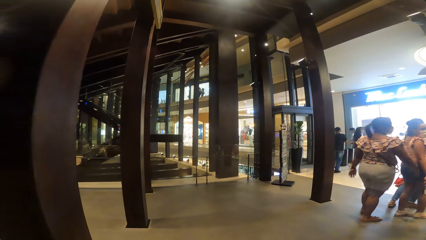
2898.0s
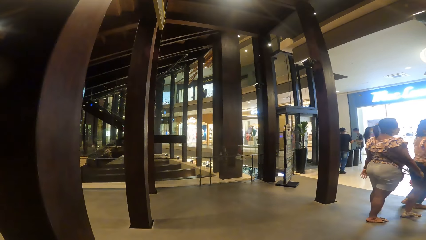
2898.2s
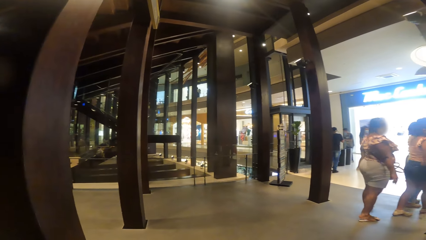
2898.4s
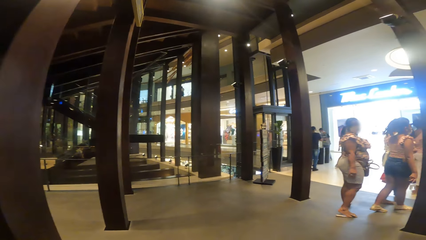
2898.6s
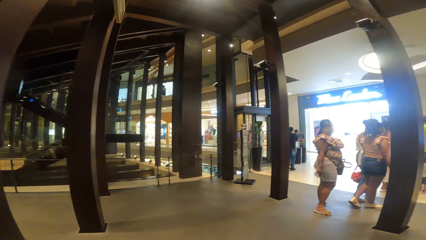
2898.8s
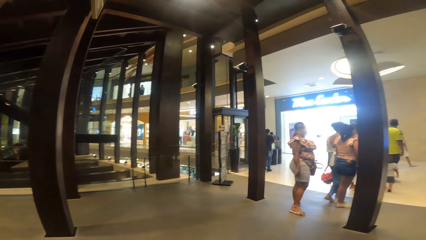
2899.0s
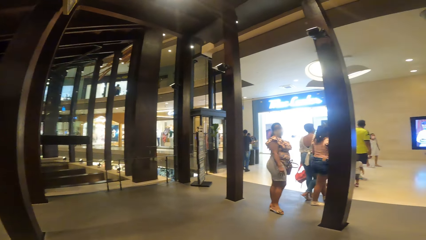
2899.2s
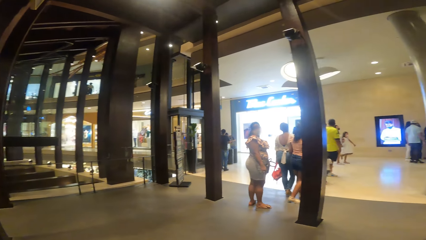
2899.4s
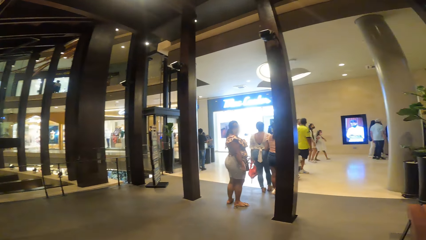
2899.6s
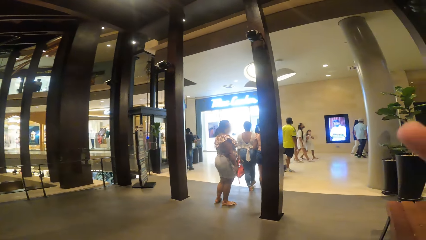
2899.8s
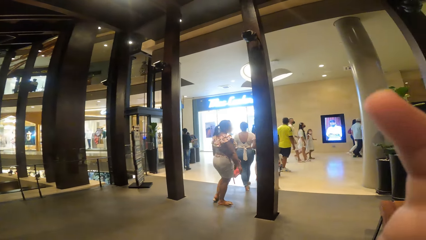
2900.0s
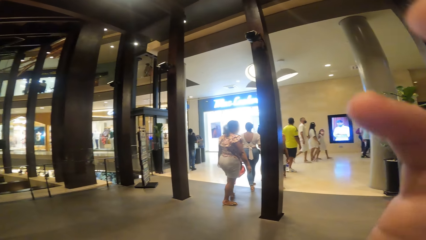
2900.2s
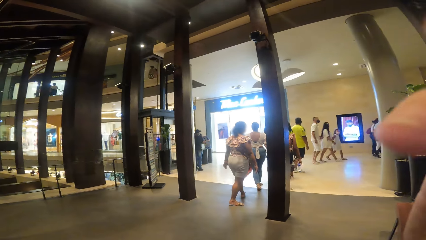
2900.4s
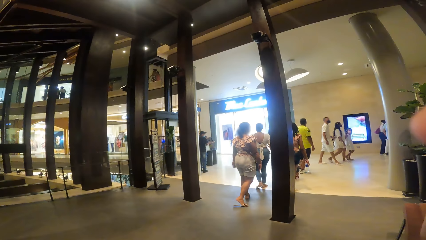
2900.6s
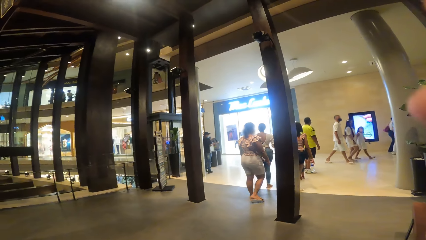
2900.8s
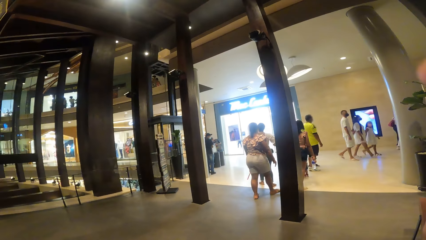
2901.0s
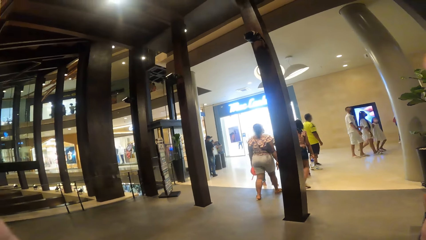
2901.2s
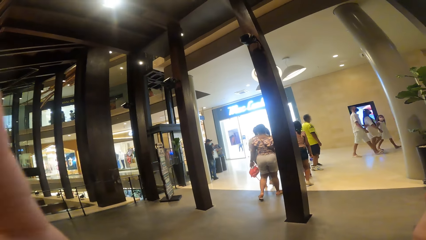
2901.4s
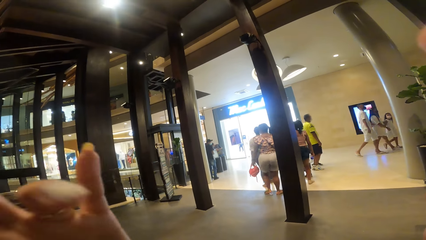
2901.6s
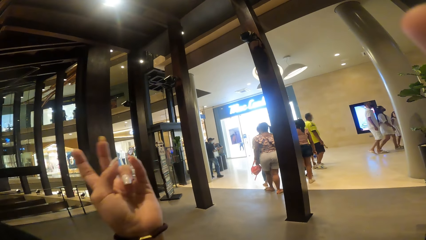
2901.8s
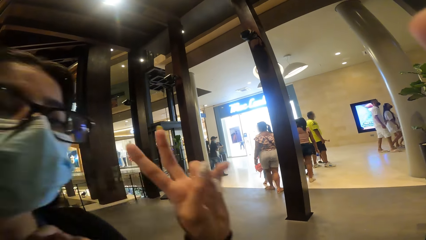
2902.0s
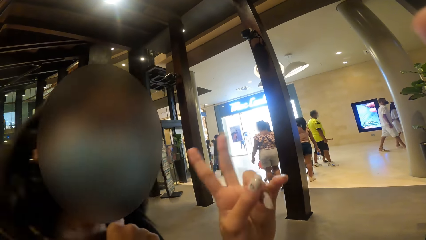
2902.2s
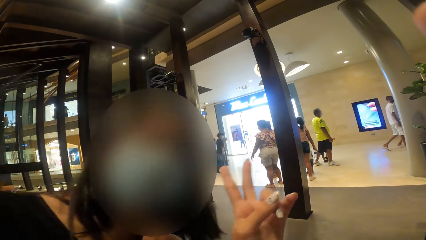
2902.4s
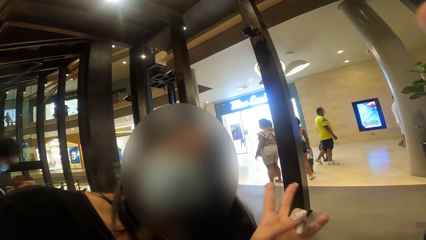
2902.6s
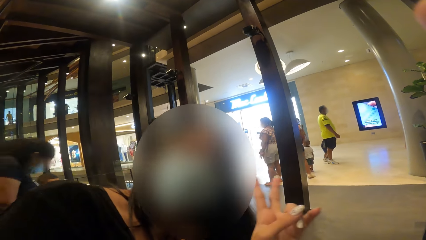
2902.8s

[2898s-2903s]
A woman waves fingers at the camera wearer.
